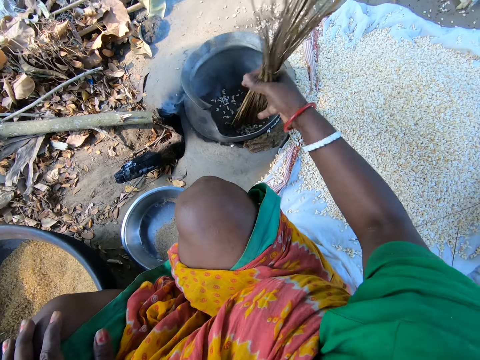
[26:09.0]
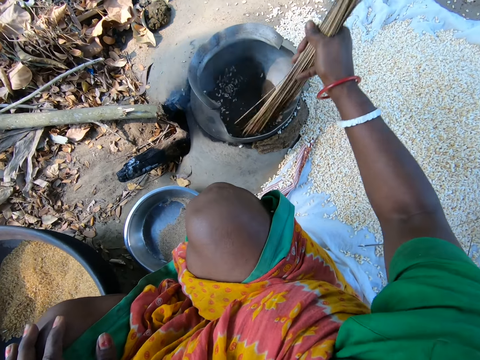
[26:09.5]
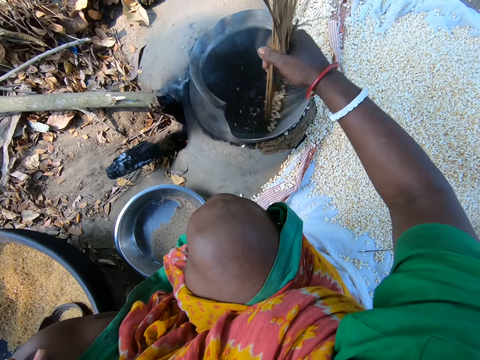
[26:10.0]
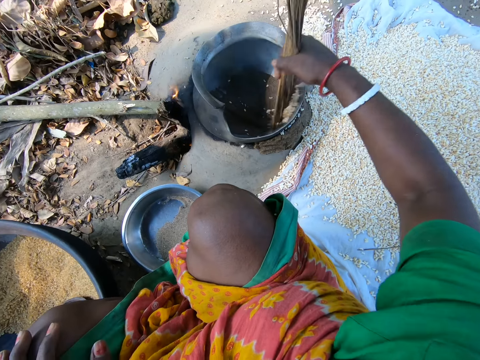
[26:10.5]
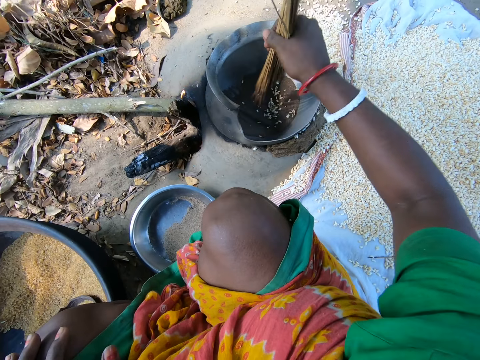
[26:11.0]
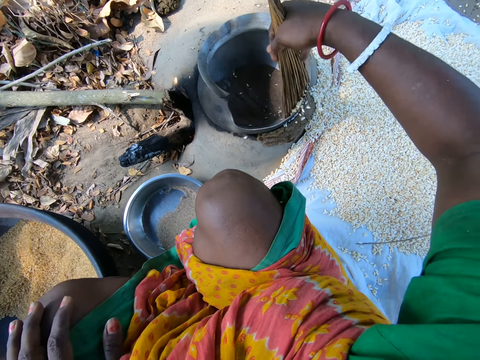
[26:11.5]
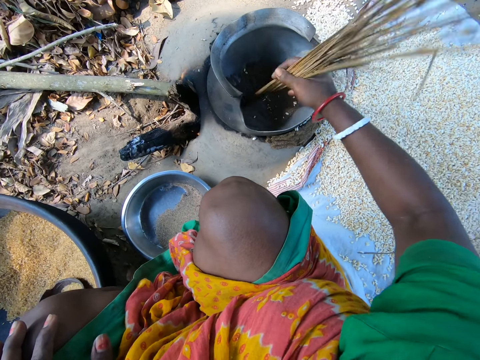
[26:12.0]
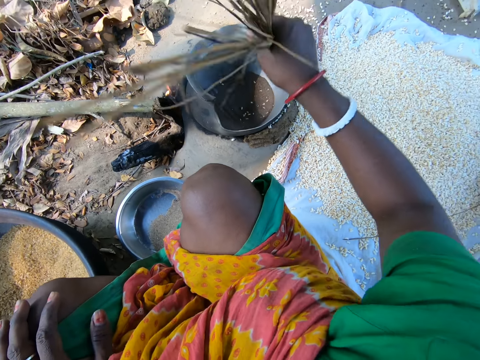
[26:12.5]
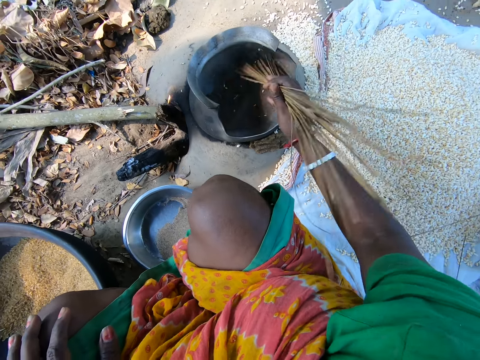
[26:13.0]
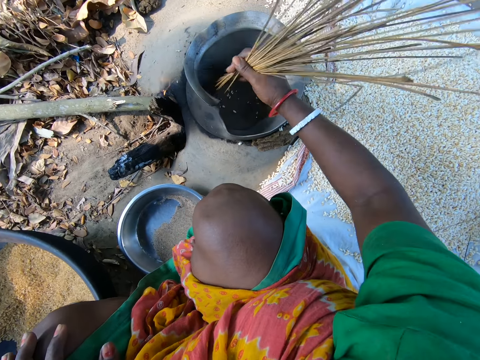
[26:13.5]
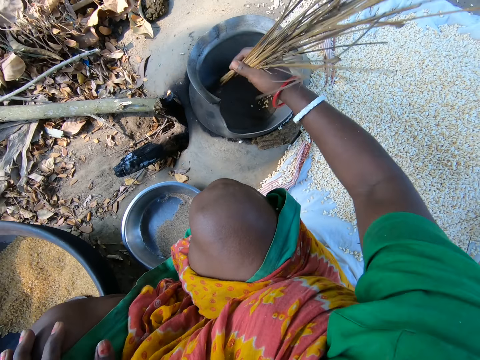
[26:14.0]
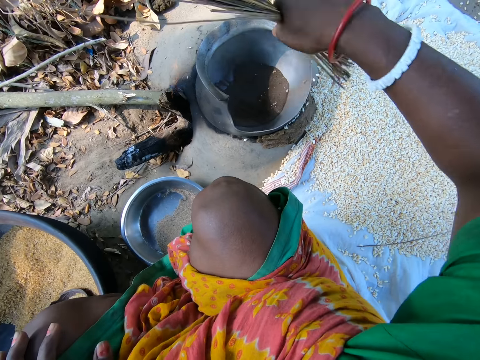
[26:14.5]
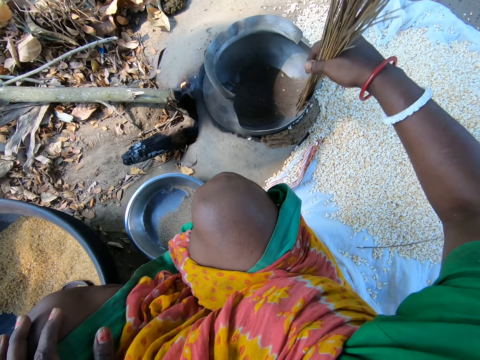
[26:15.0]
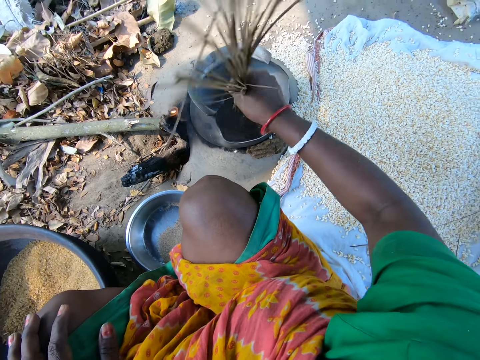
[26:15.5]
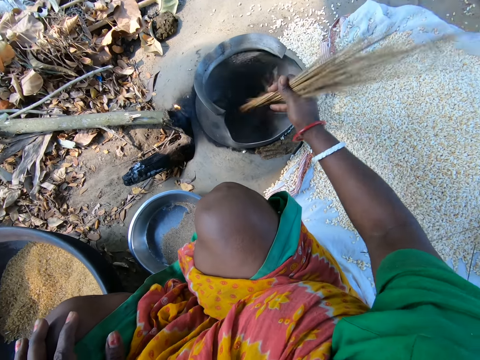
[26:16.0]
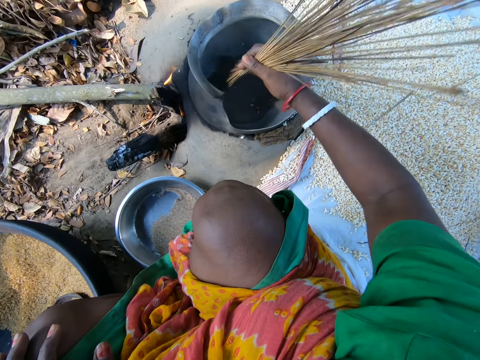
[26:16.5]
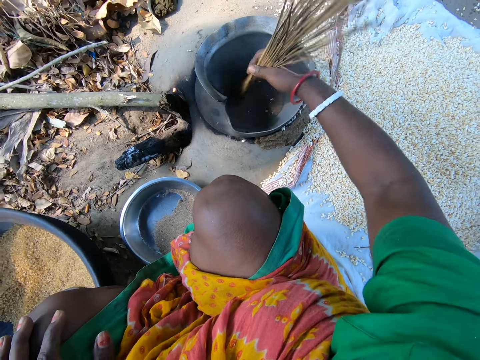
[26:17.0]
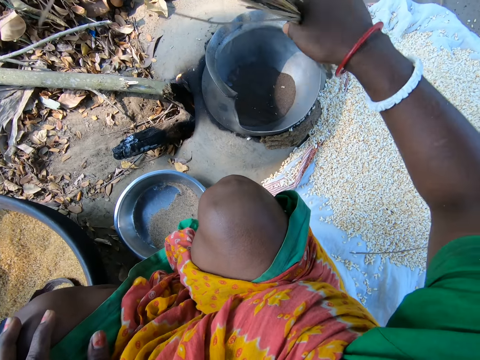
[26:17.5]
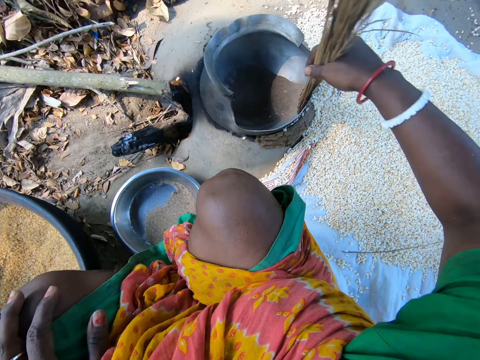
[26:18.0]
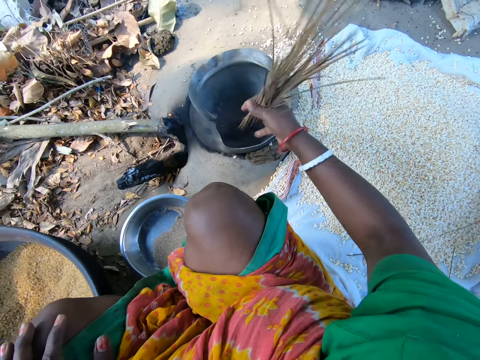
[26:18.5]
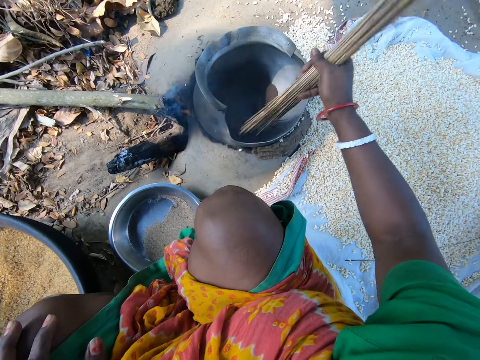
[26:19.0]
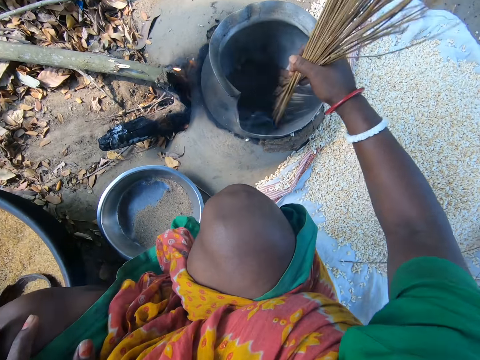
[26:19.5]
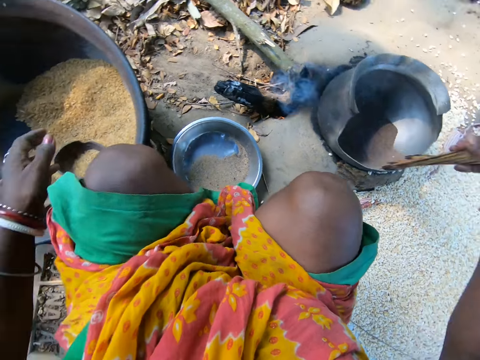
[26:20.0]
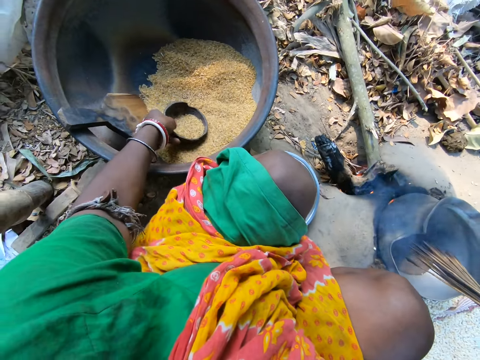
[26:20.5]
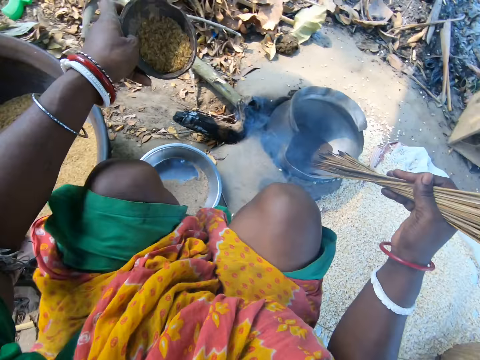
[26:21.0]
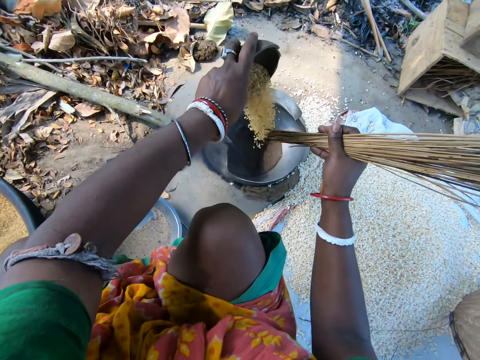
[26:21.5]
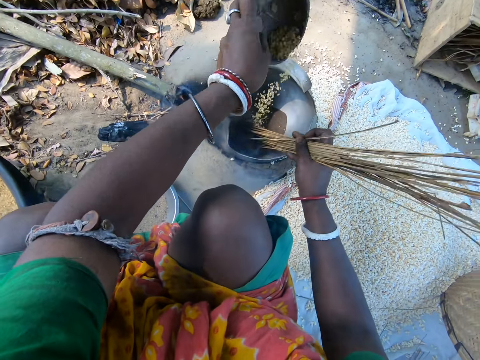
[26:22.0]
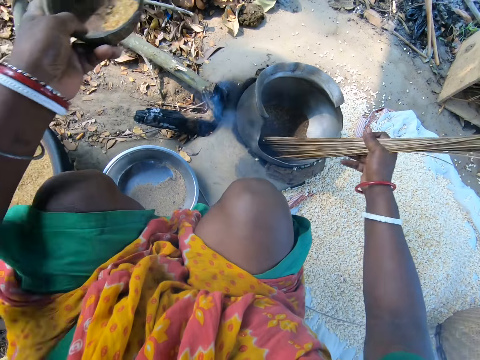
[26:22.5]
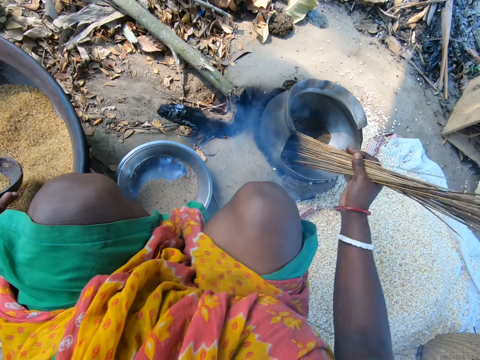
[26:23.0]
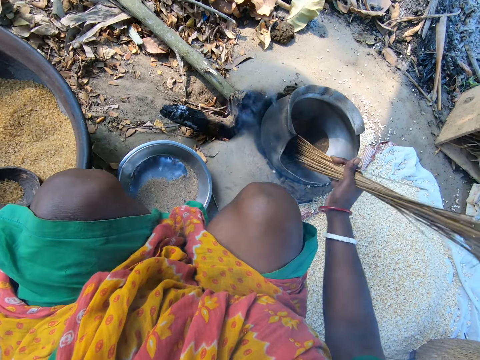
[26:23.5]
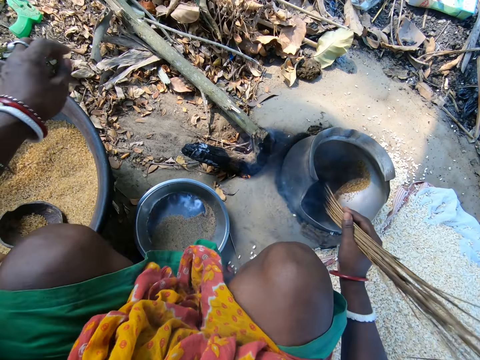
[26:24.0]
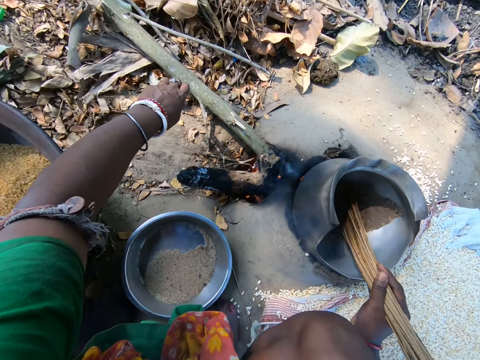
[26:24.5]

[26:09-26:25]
The camera wearer stirs the seeds inside the pot with the broomsticks. They remove the seeds from the pot with the broomsticks. They stir the seeds inside the pot with the broomsticks. They remove the seeds from the pot with the broomsticks. They stir the seeds inside the pot with the broomsticks. They remove the seeds from the pot with the broomsticks. They stir the seeds inside the pot with the broomsticks. They take a cup or bowl with maize grains. They drop the seeds in the pot. They stir the seeds inside the pot with the broomsticks. They put the cup with the maize in a basin. They stir the seeds inside the pot with the broomsticks.

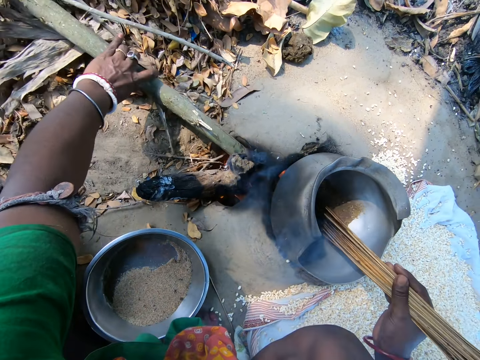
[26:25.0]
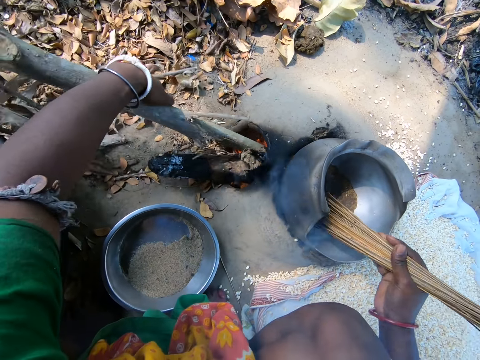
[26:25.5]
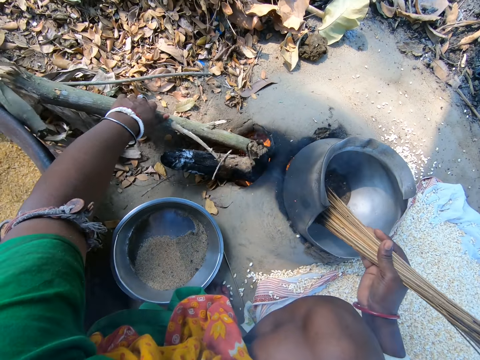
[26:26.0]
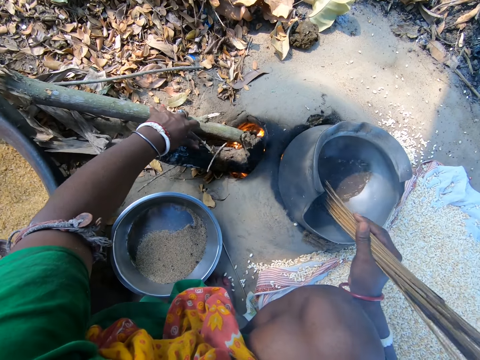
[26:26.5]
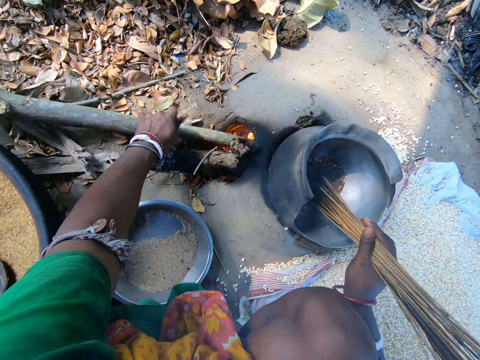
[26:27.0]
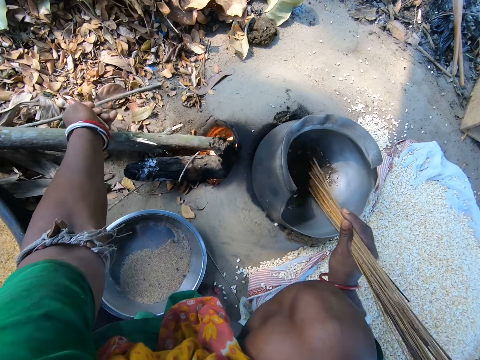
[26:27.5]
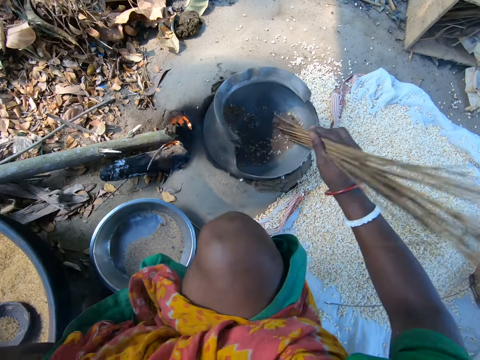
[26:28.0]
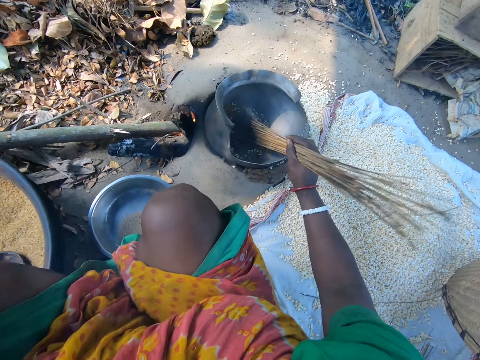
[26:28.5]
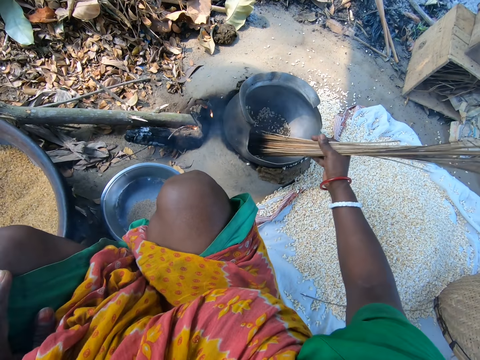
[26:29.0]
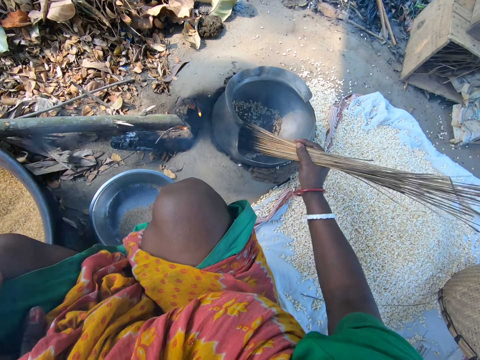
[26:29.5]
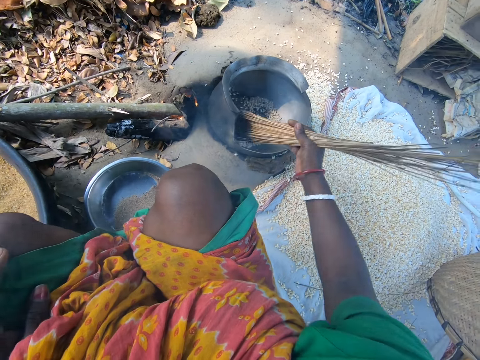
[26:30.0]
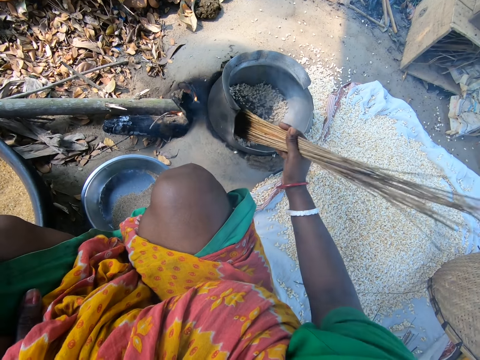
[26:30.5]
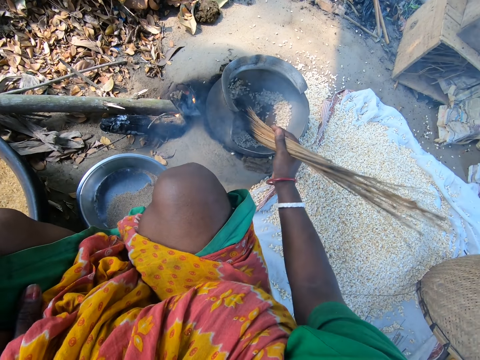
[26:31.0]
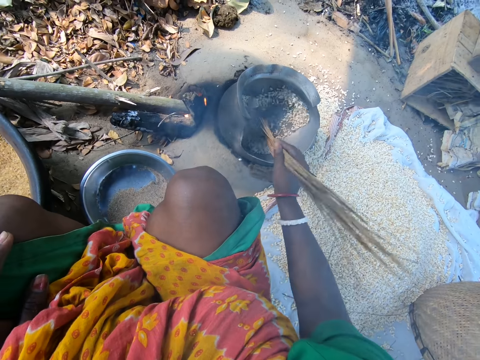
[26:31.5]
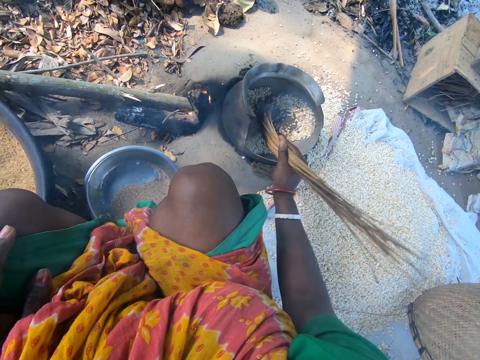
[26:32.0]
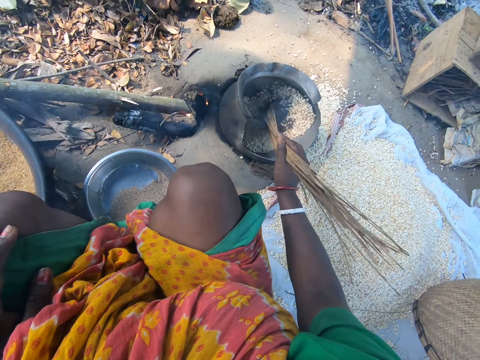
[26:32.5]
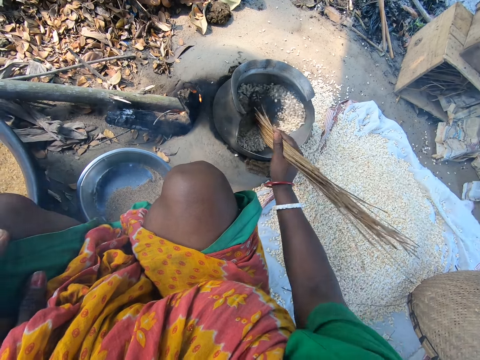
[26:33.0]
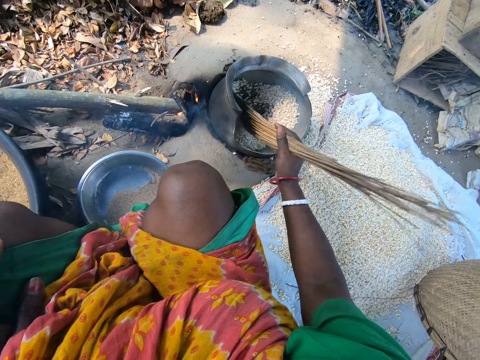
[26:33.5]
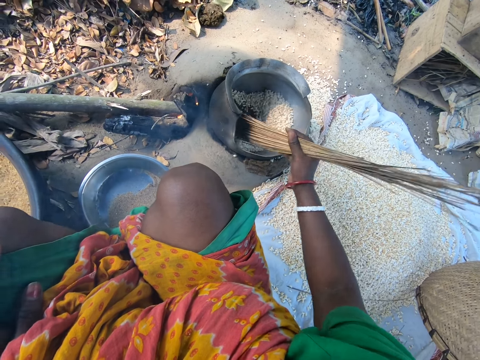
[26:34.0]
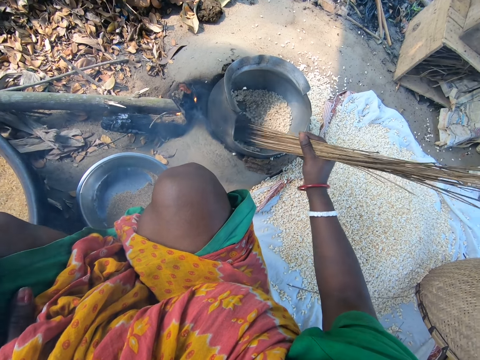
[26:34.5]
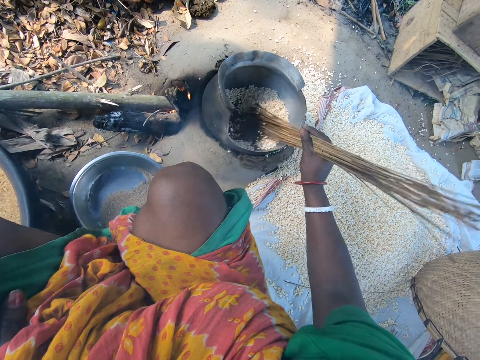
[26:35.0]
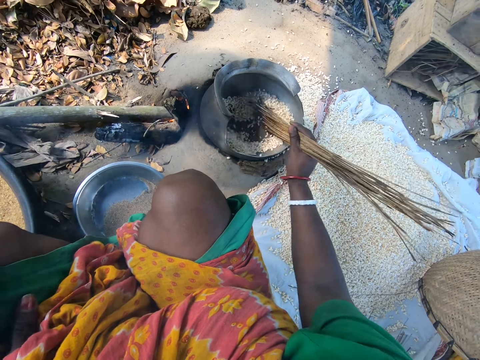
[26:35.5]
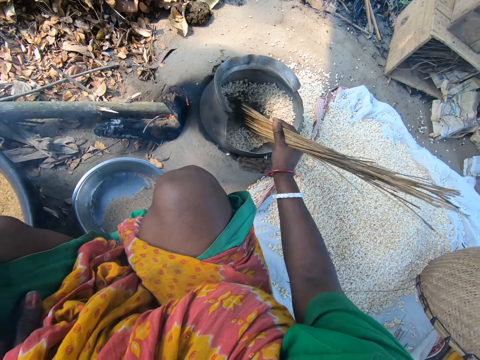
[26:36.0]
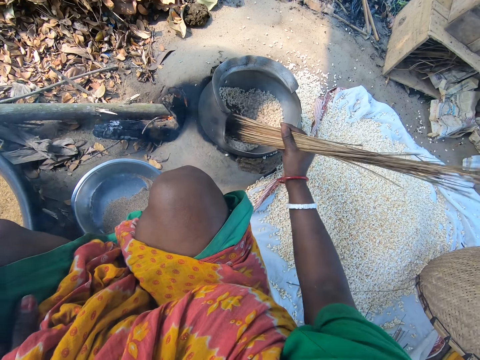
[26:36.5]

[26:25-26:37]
The camera wearer fixes the firewood in the stone stove. She inserts the firewood into the fire. She stirs the seeds inside the pot with the broomsticks. She cuts a part of the firewood with her hand. She stirs the seeds inside the pot with the broomsticks.
